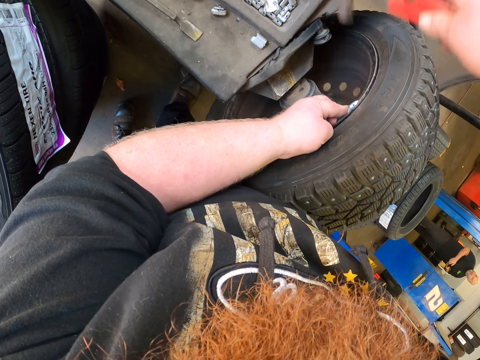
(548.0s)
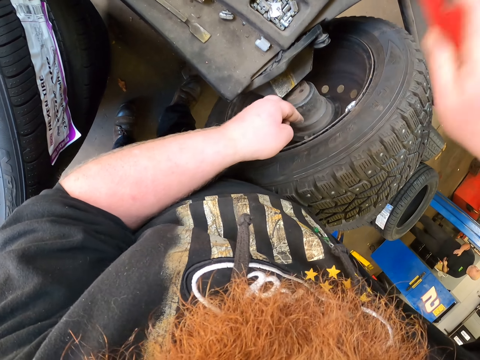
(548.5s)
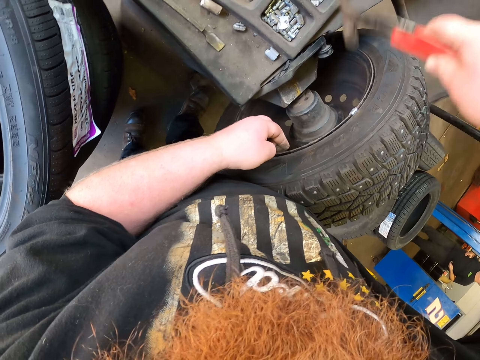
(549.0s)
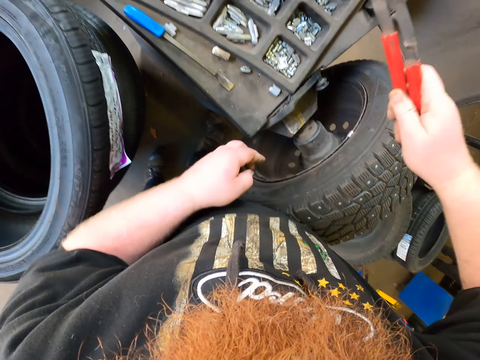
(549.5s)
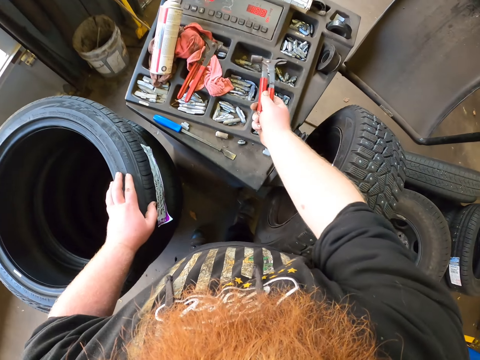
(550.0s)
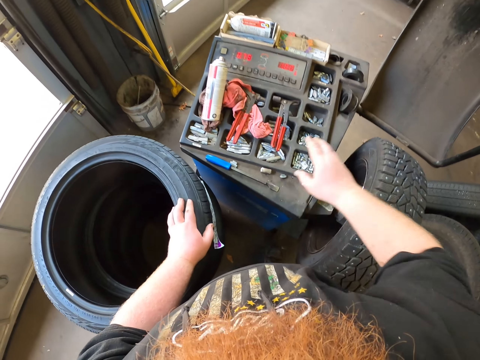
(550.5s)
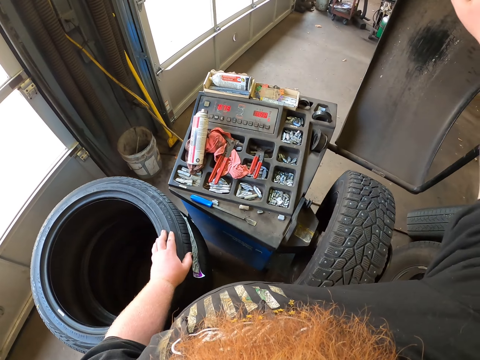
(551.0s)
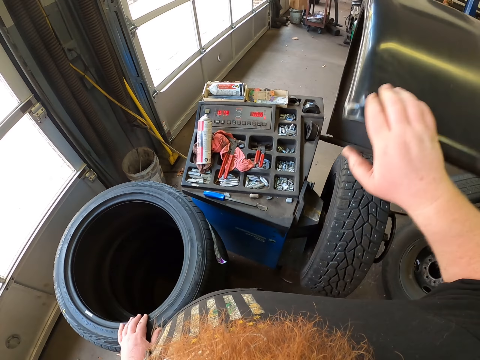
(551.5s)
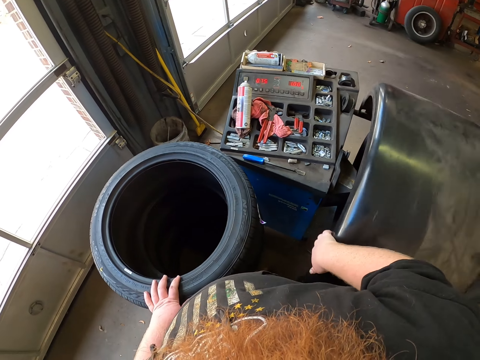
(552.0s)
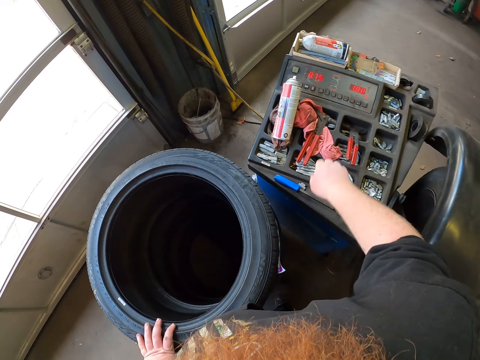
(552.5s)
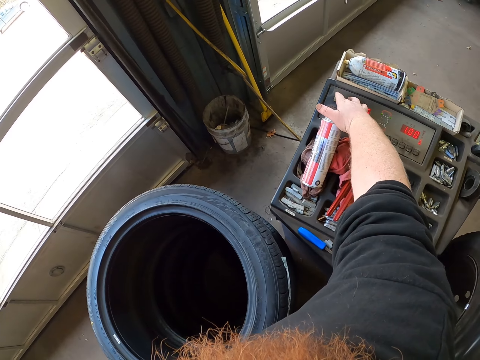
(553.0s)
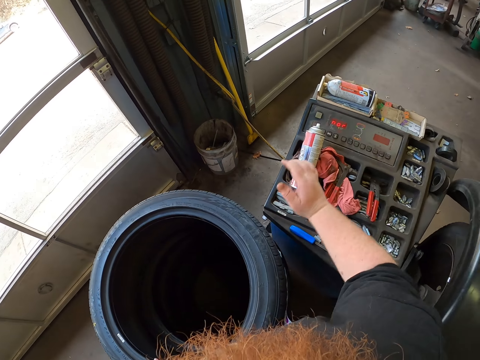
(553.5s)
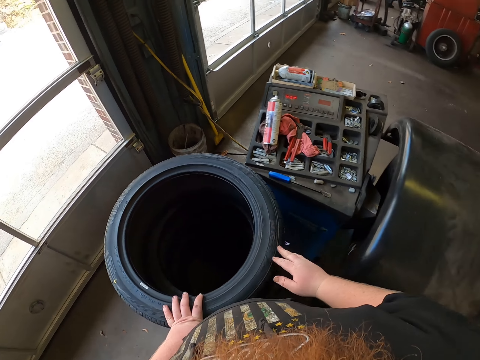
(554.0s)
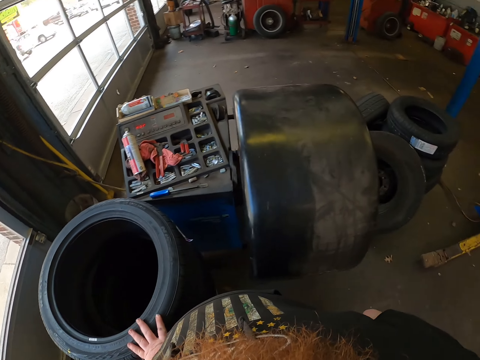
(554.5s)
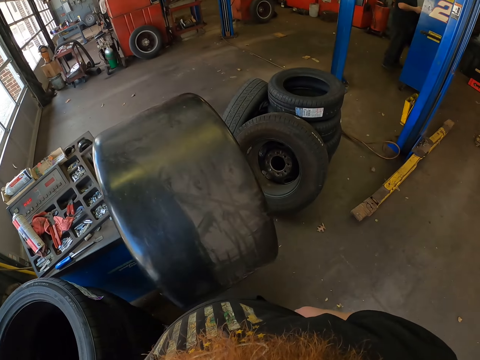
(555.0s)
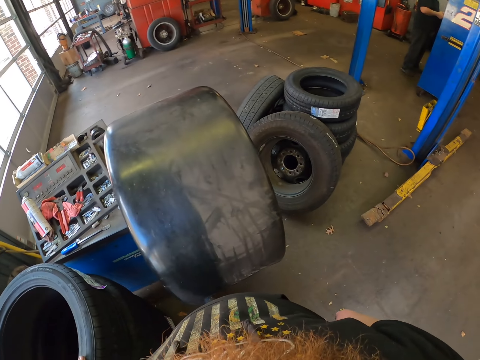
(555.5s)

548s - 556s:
The camera wearer puts the wheel weight hammer and remover on top of the machine. They close the wheel with a protective hood. They press the wheel balancer button. They turn on the machine. They touch a wheel. They look around. They stand.

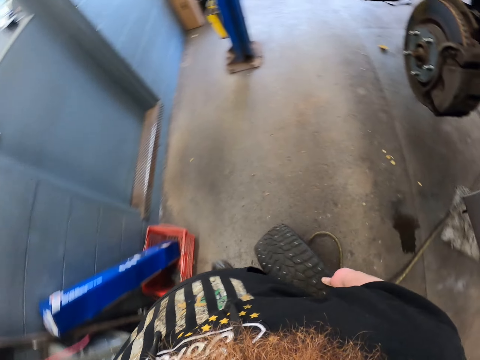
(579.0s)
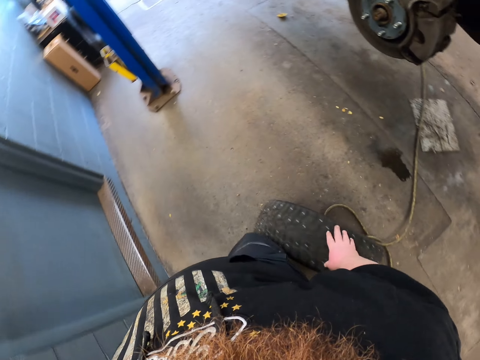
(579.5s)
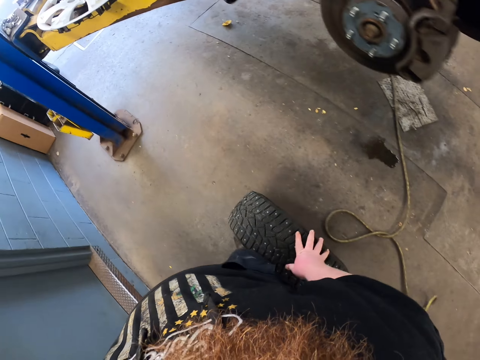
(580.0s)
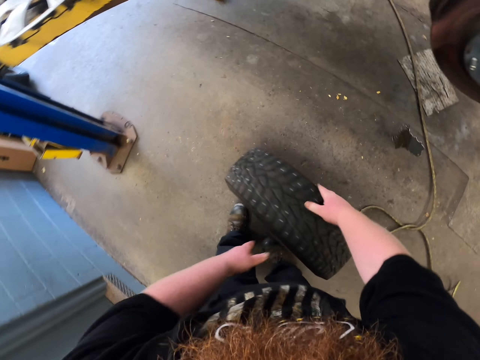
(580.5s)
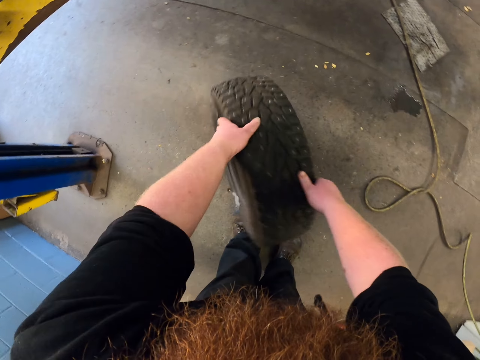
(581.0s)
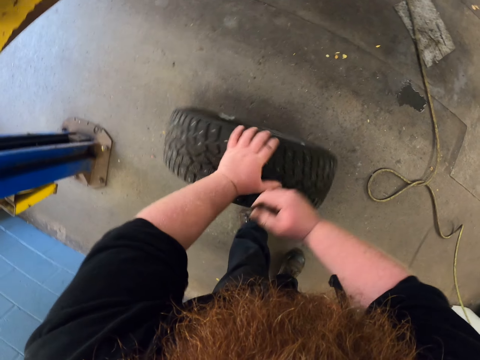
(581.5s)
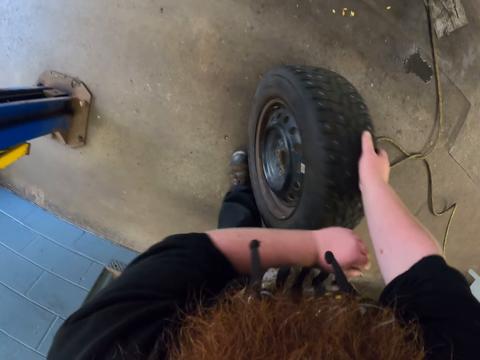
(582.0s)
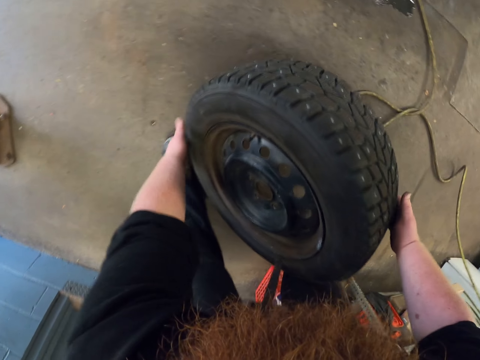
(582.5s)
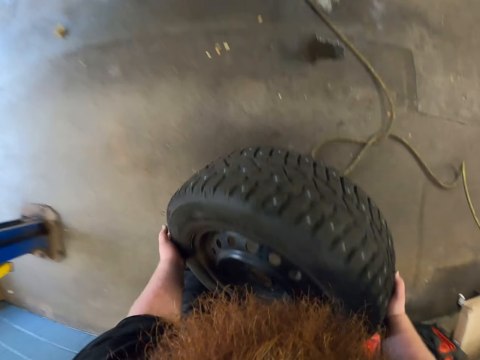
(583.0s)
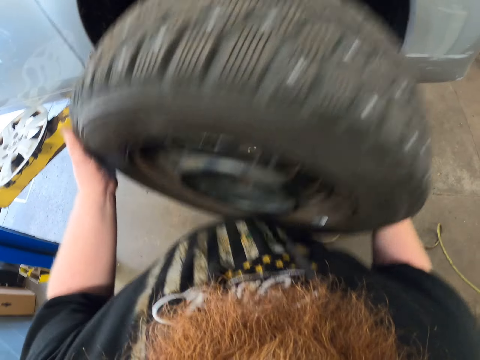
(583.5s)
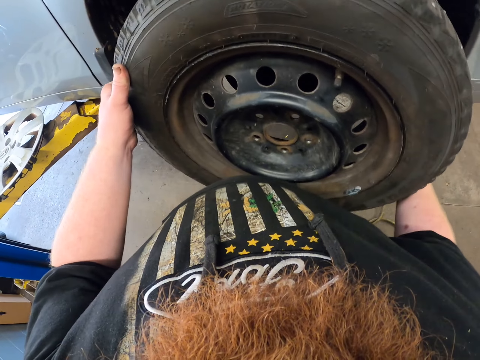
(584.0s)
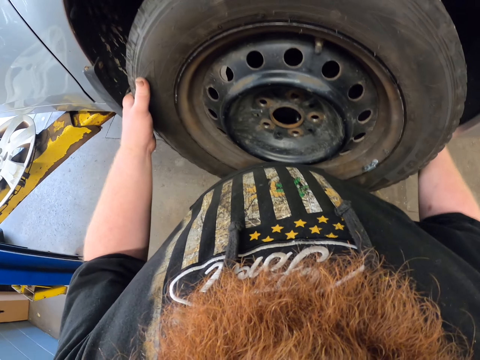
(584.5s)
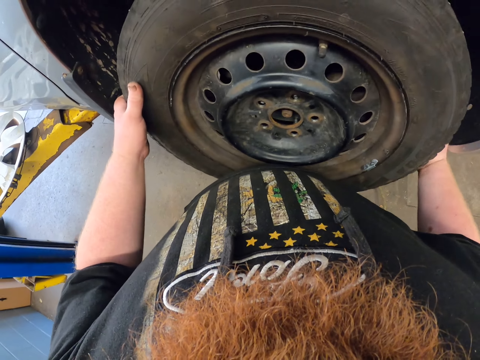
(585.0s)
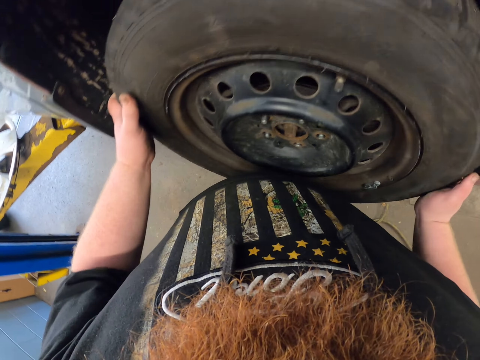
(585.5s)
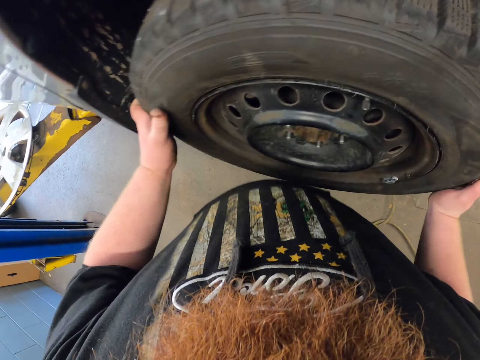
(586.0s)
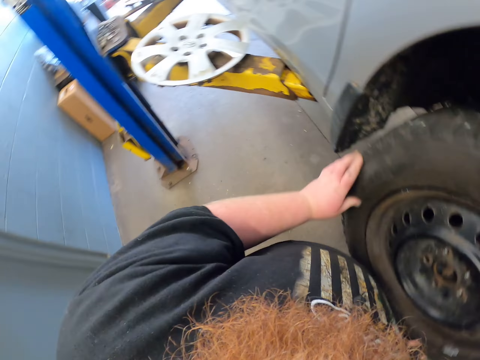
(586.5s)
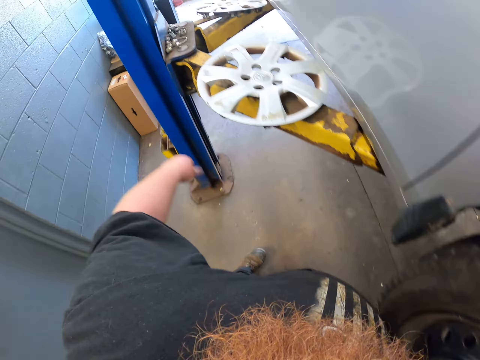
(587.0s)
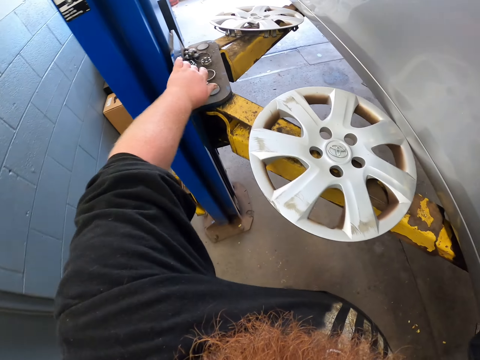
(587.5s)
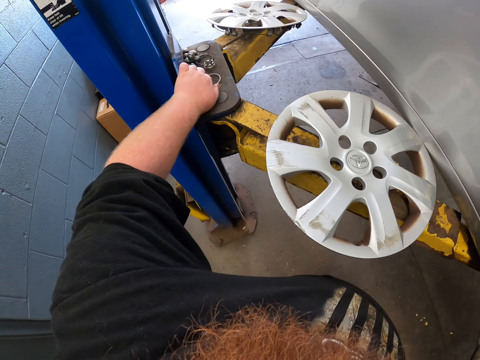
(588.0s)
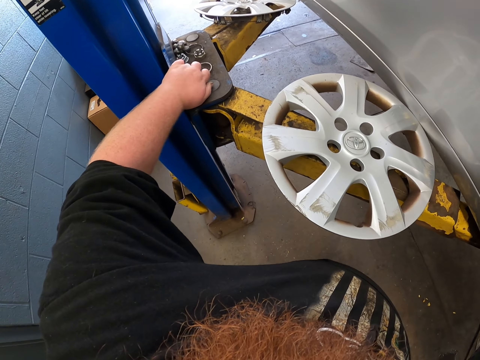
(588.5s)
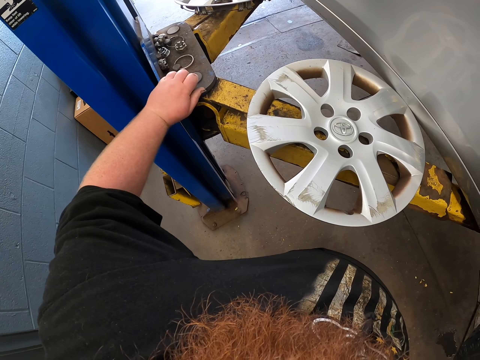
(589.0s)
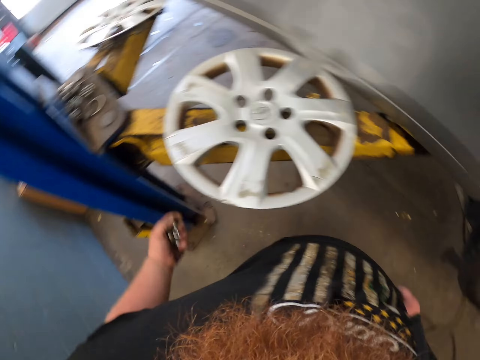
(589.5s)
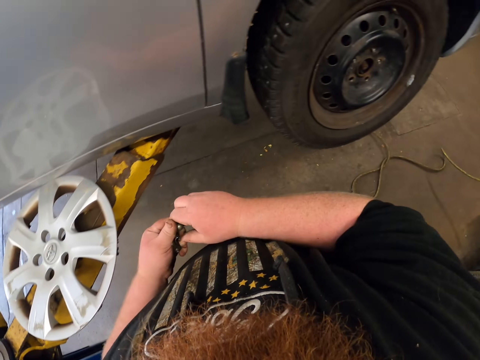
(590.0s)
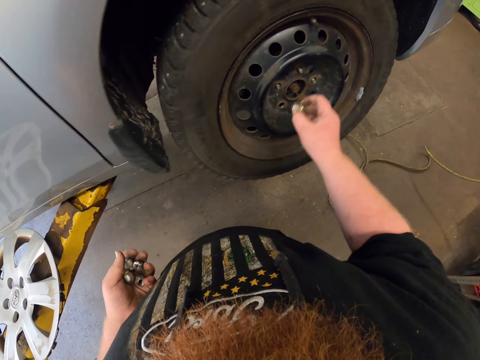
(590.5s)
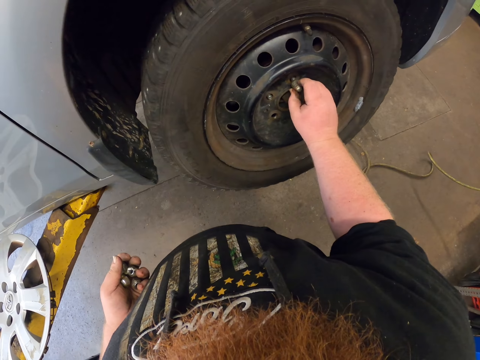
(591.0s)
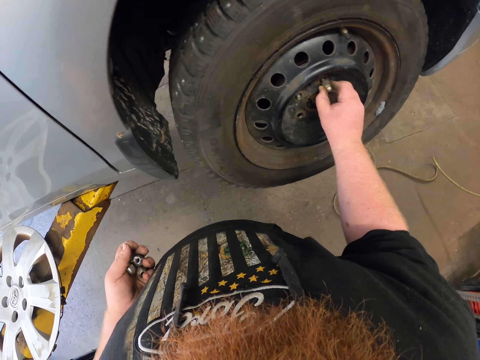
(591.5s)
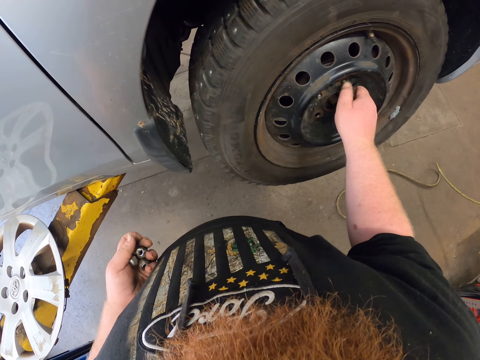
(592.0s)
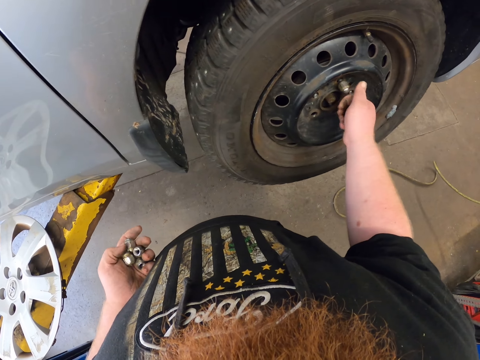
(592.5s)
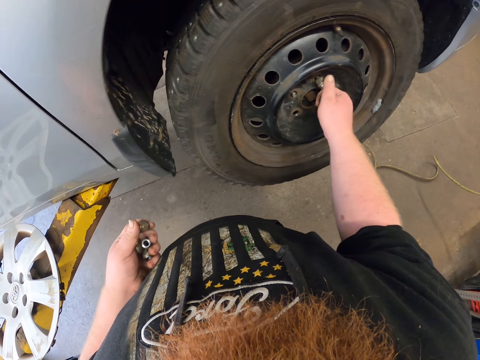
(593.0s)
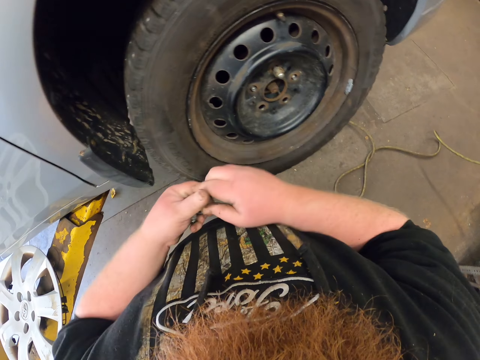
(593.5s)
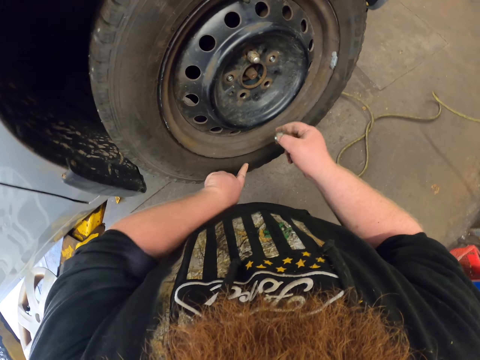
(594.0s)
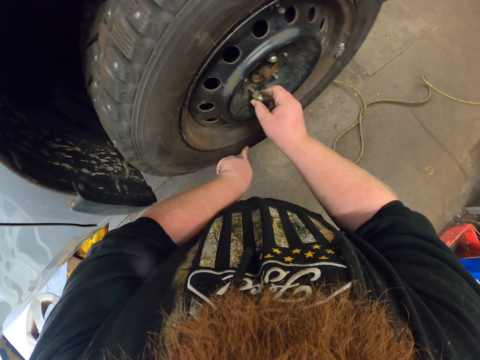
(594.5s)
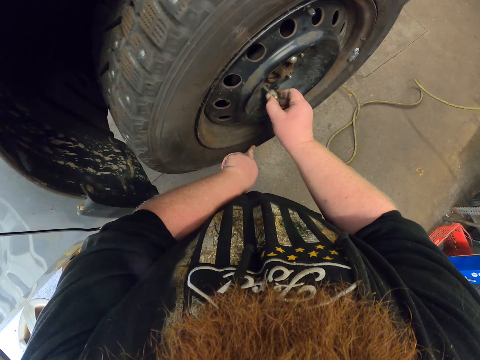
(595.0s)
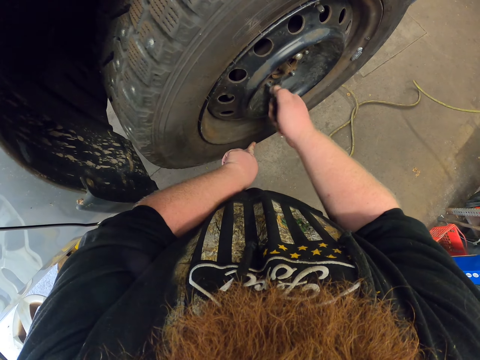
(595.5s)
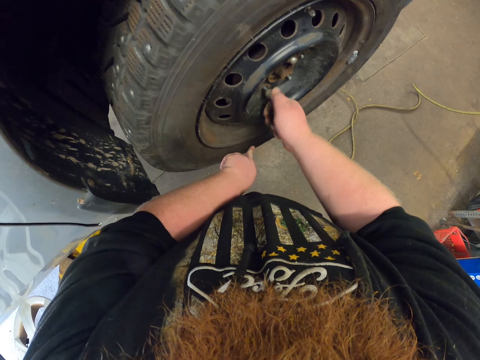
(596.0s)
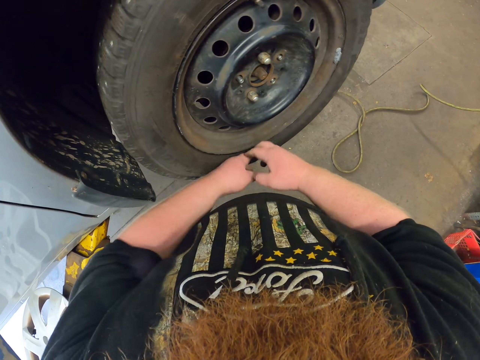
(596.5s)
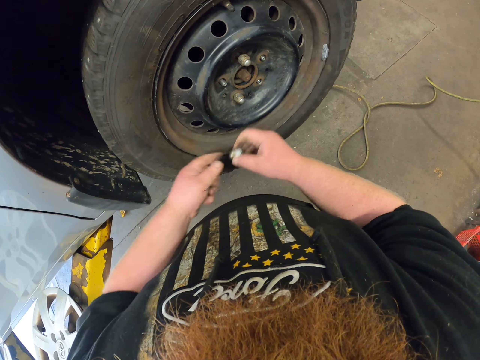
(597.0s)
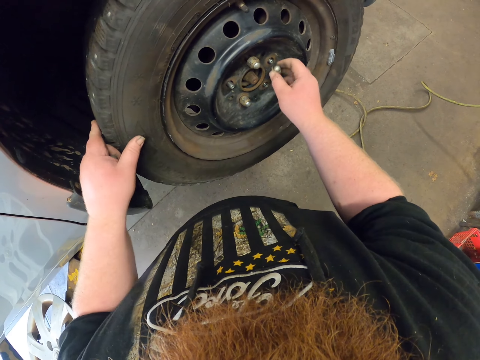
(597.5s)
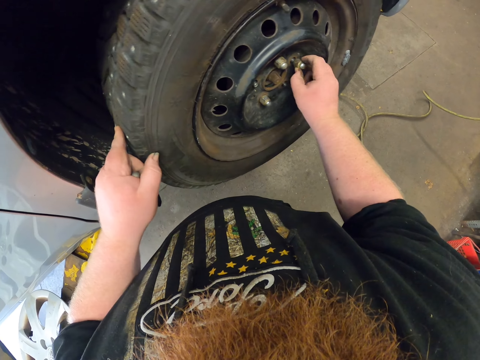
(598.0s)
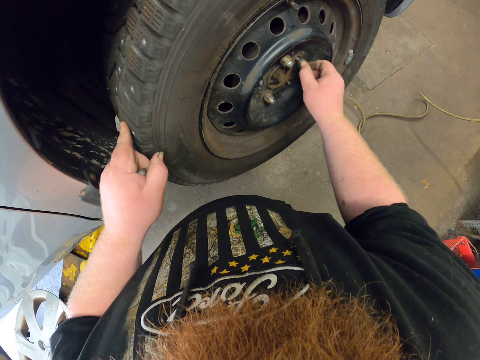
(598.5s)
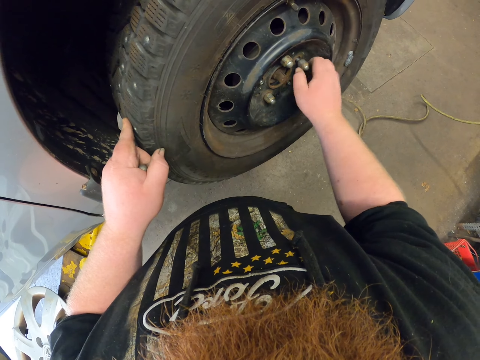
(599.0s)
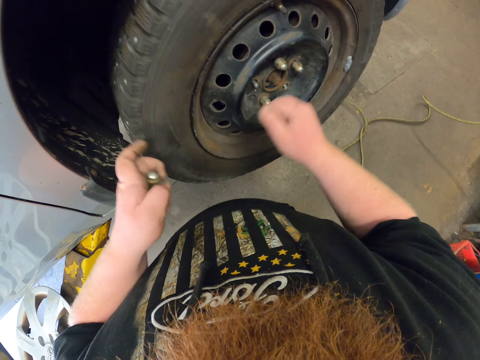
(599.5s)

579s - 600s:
The camera wearer rotates the wheel. They lift the wheel up. They put the wheel in the wheel hub. They pick nuts. They make a step. They pick a nut with the right hand. They fix the nut in the hub bolt. They pick a nut. They adjust the wheel. They fix the nut in the hub bolt. They pick a nut, adjust the wheel and fix the nut in the hub bolt.
